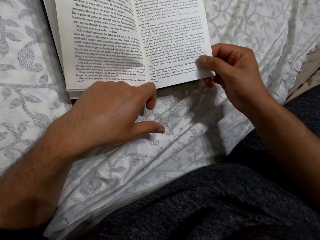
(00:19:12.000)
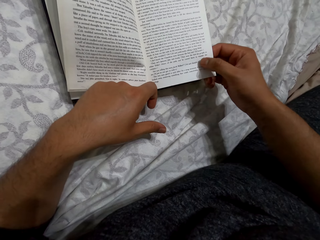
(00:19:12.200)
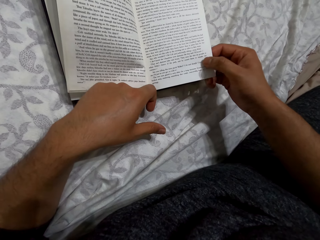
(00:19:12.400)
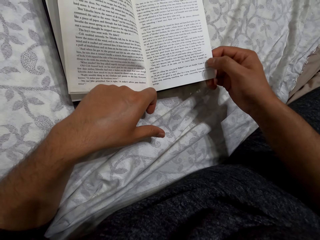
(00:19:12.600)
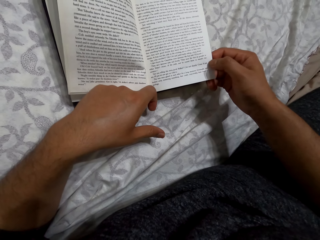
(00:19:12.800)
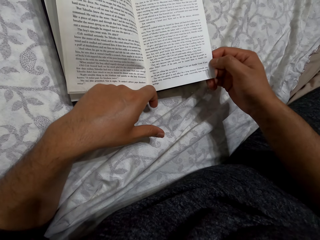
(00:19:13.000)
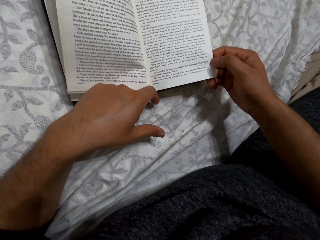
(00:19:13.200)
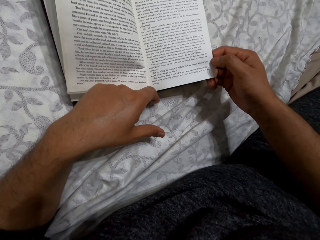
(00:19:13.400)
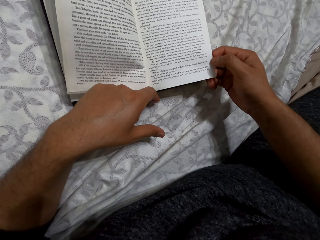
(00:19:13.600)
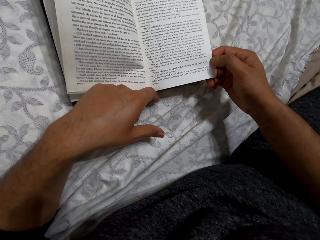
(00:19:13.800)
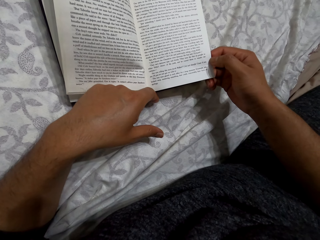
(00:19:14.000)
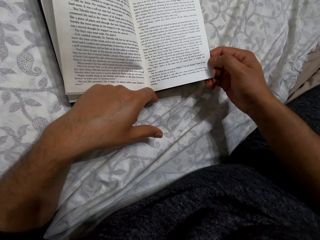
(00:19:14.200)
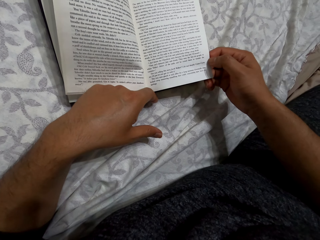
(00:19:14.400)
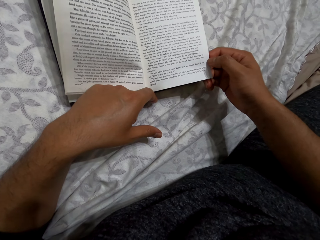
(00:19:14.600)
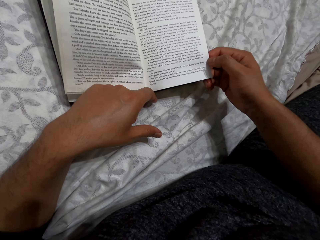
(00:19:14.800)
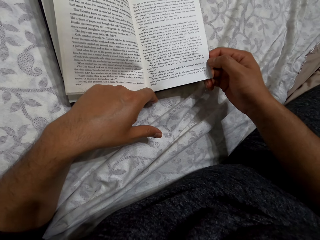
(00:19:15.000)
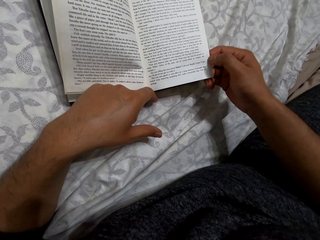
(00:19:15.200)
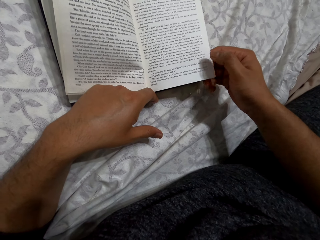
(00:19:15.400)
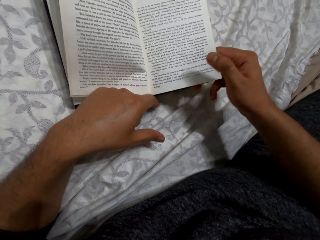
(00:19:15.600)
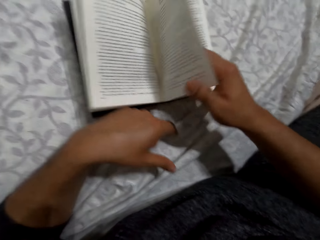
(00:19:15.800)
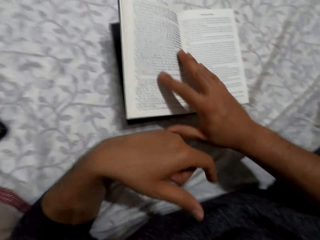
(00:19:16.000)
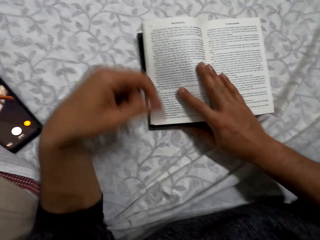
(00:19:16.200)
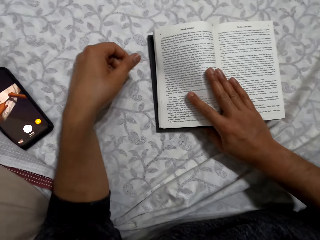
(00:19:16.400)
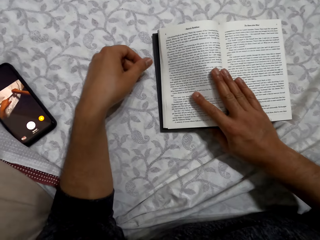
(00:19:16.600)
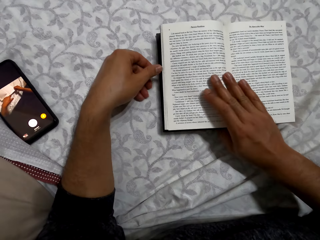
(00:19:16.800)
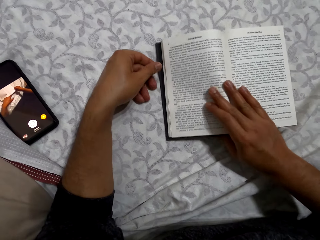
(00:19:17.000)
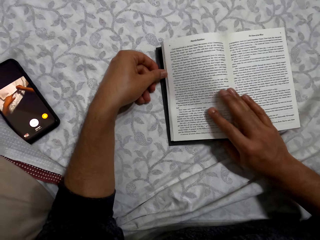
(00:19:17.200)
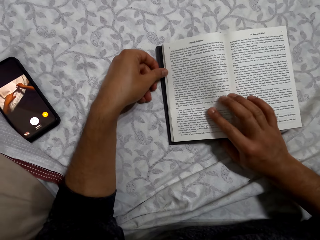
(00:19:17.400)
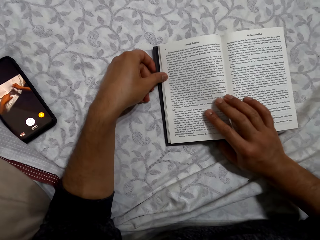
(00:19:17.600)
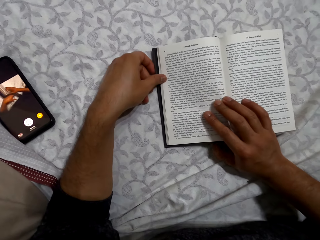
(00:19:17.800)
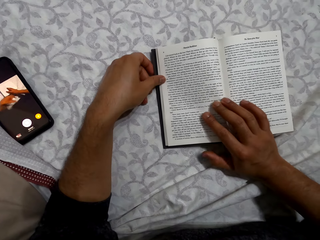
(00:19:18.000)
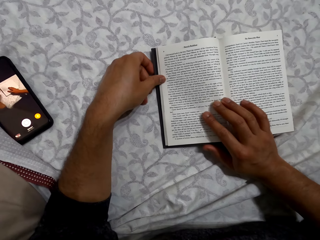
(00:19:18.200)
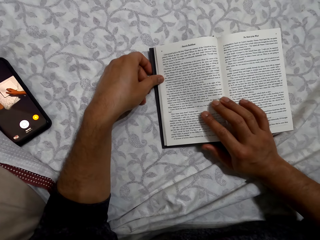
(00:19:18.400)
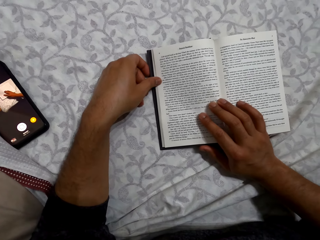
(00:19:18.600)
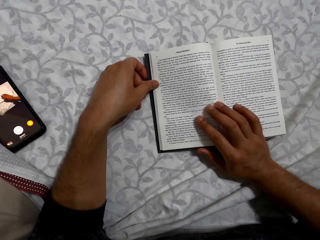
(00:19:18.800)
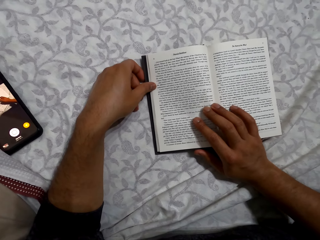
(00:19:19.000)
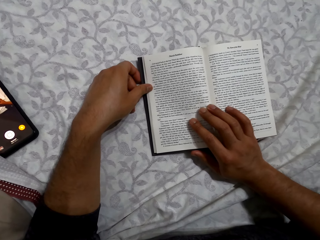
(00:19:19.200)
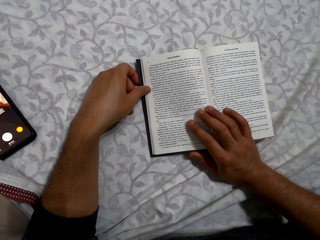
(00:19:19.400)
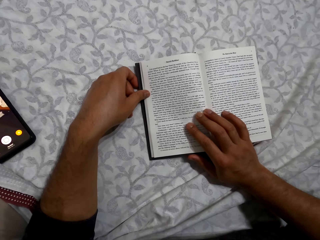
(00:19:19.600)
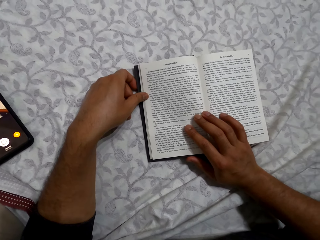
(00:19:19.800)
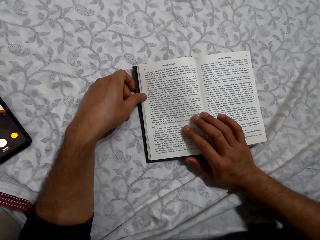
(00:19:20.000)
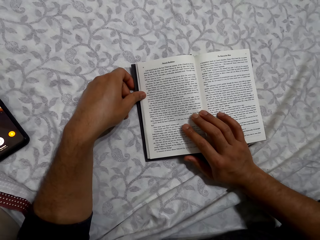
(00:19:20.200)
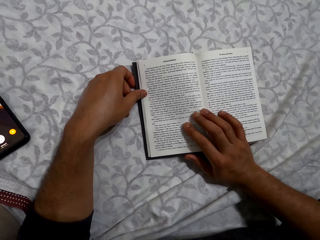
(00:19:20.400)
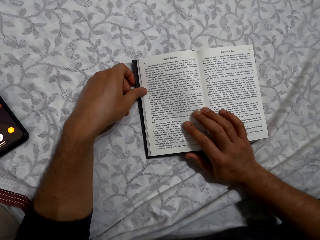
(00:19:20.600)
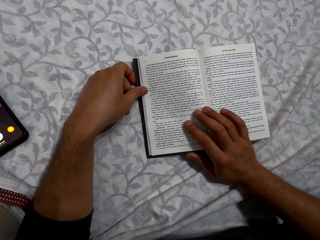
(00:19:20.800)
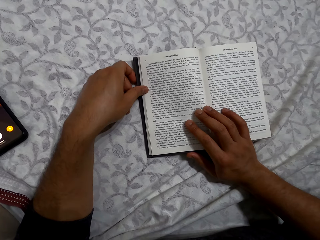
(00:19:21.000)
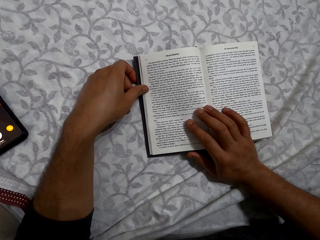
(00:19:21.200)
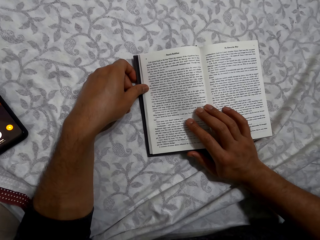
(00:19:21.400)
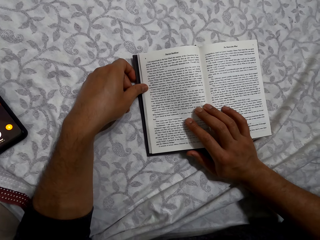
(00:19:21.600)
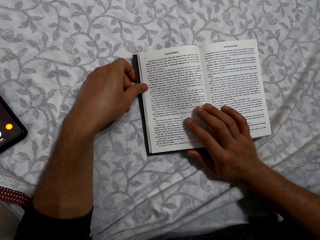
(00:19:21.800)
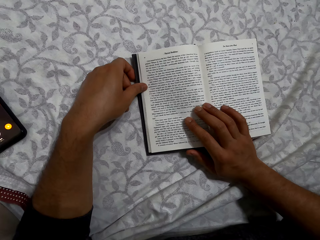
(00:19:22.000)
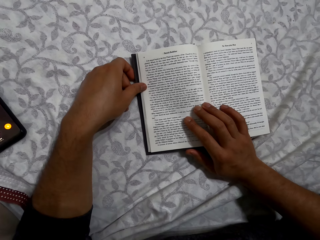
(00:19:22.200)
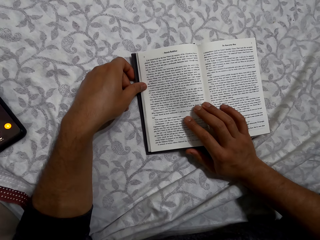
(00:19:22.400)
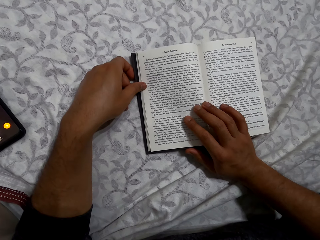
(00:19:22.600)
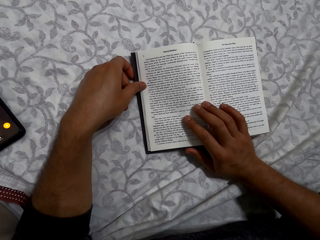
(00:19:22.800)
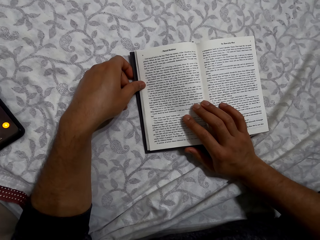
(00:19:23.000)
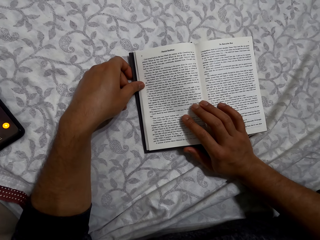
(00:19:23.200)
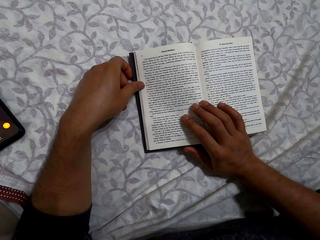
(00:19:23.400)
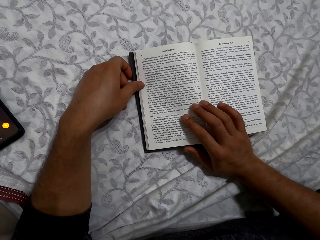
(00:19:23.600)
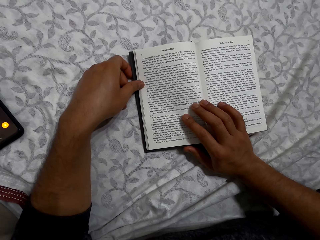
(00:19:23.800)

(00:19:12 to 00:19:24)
The camera wearer moves his right thumb on a page. He reads the book. He flips the book. He holds the book with his left hand. He reads the book.

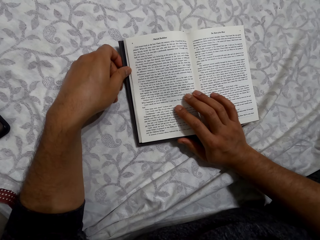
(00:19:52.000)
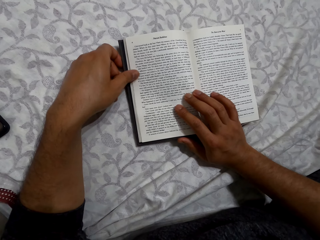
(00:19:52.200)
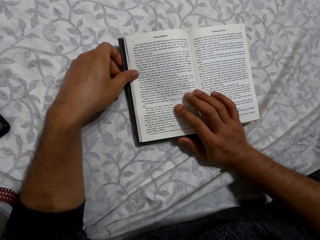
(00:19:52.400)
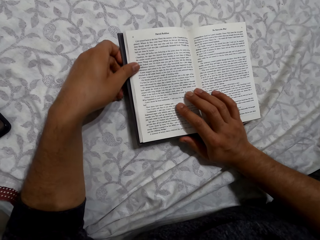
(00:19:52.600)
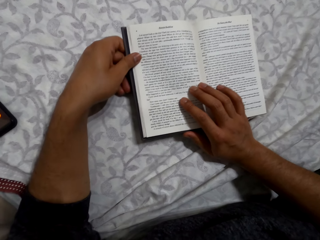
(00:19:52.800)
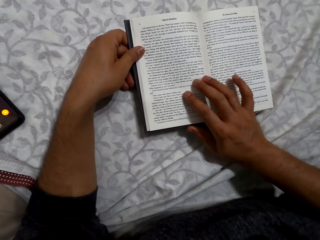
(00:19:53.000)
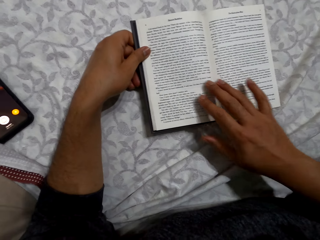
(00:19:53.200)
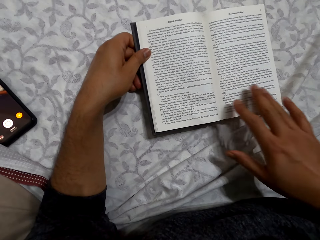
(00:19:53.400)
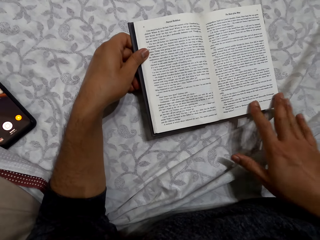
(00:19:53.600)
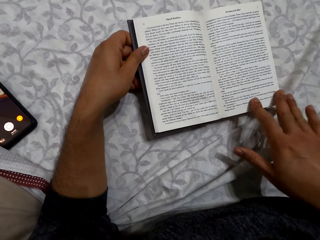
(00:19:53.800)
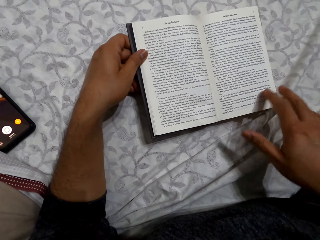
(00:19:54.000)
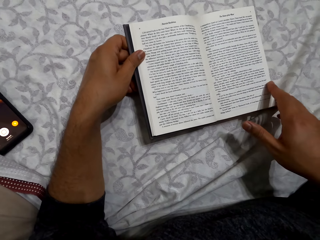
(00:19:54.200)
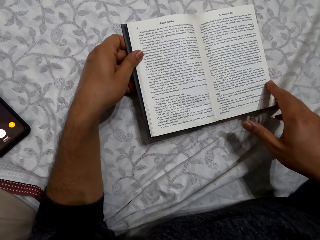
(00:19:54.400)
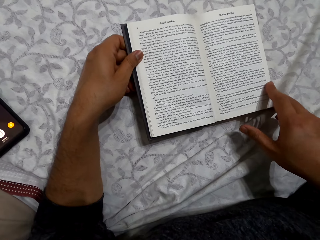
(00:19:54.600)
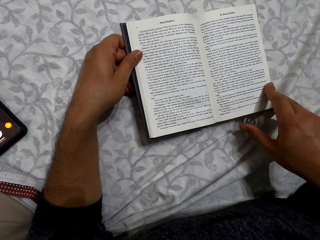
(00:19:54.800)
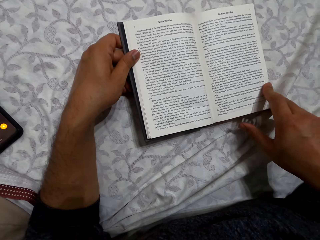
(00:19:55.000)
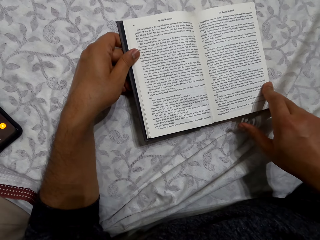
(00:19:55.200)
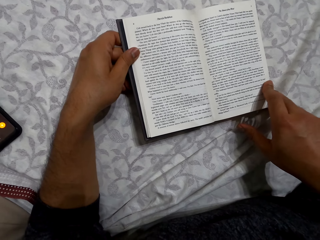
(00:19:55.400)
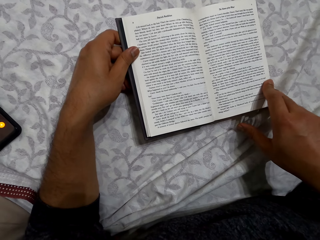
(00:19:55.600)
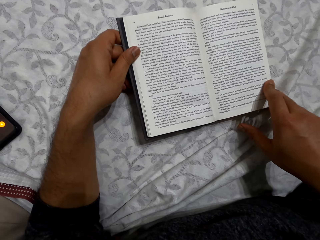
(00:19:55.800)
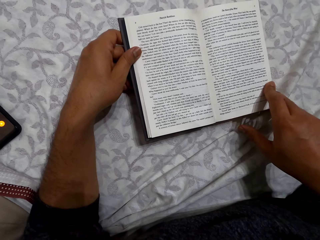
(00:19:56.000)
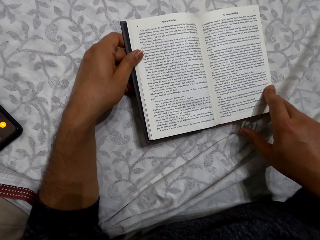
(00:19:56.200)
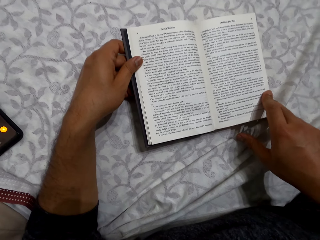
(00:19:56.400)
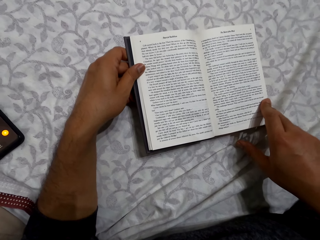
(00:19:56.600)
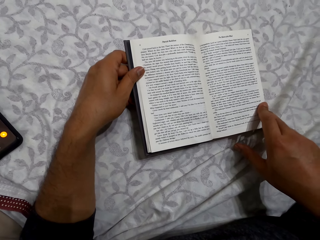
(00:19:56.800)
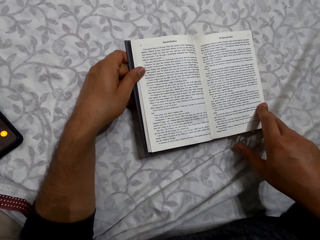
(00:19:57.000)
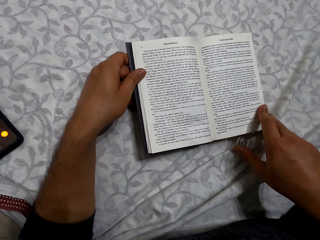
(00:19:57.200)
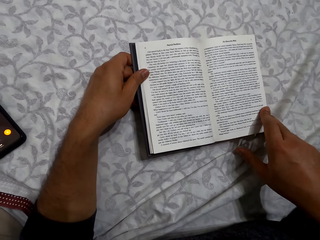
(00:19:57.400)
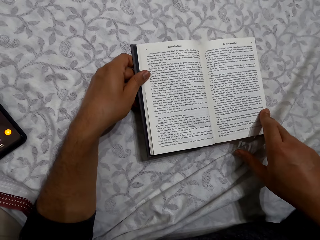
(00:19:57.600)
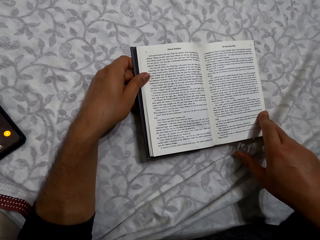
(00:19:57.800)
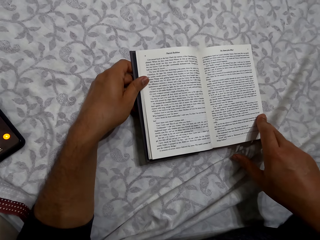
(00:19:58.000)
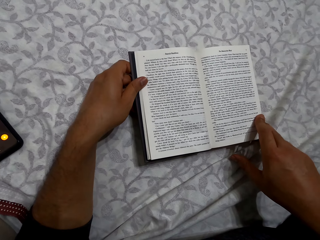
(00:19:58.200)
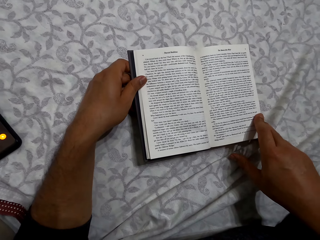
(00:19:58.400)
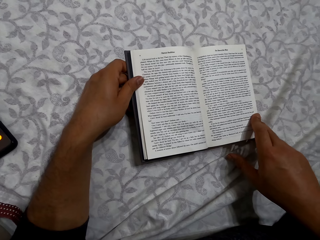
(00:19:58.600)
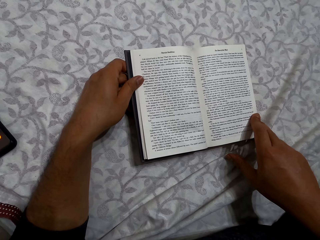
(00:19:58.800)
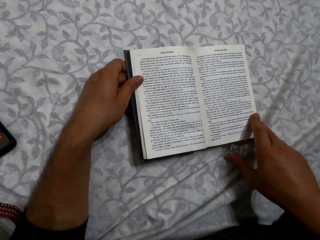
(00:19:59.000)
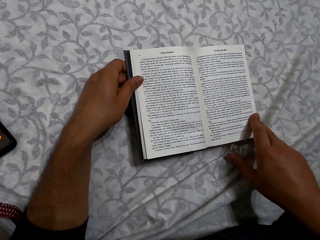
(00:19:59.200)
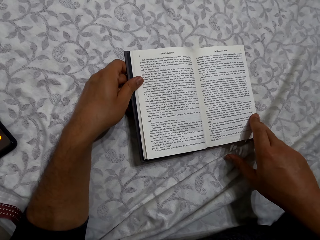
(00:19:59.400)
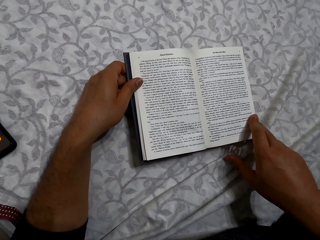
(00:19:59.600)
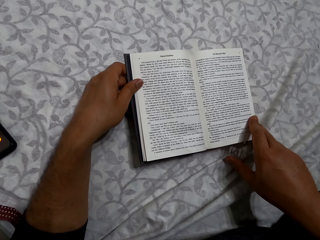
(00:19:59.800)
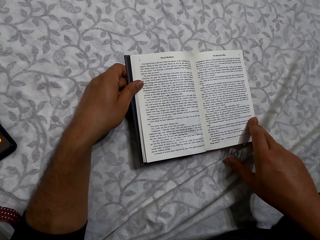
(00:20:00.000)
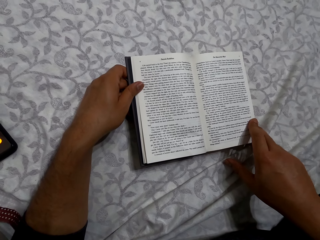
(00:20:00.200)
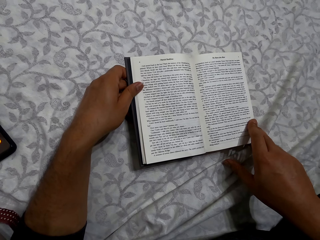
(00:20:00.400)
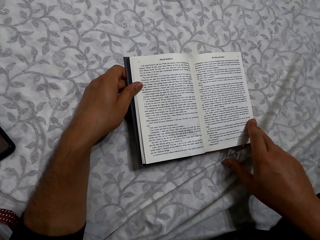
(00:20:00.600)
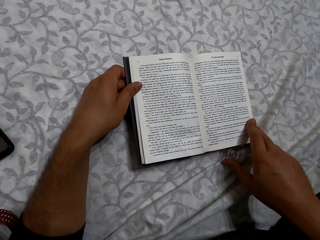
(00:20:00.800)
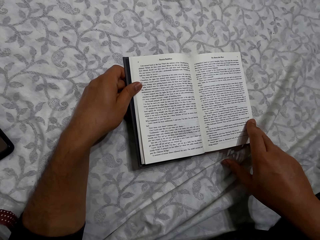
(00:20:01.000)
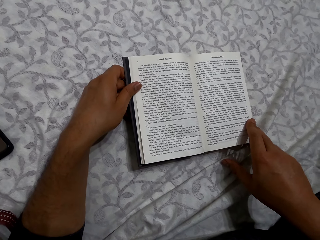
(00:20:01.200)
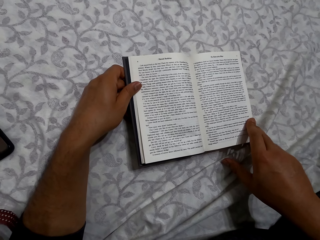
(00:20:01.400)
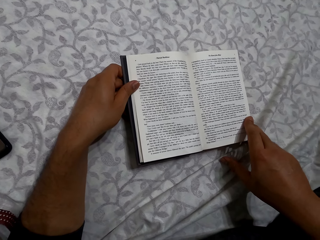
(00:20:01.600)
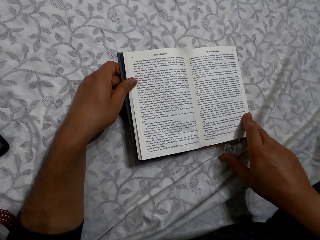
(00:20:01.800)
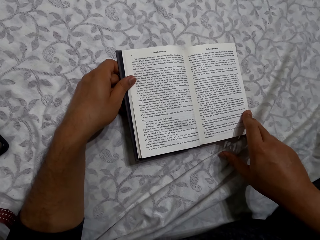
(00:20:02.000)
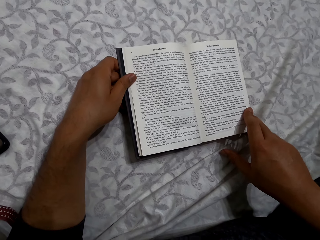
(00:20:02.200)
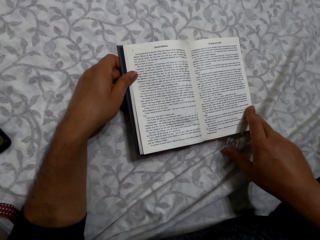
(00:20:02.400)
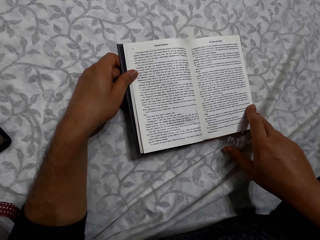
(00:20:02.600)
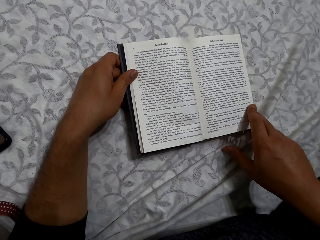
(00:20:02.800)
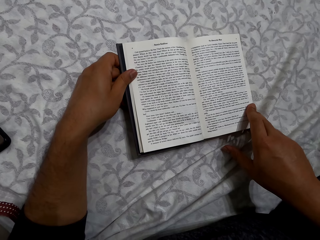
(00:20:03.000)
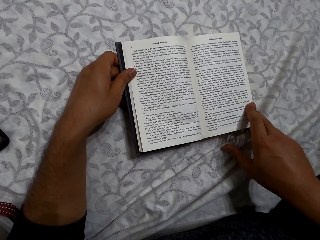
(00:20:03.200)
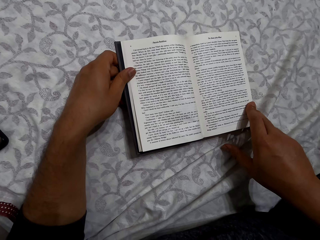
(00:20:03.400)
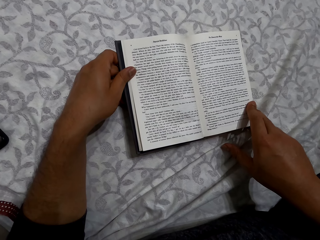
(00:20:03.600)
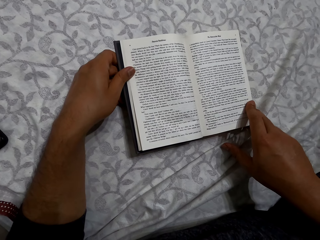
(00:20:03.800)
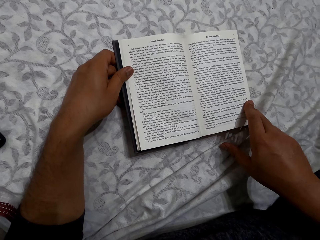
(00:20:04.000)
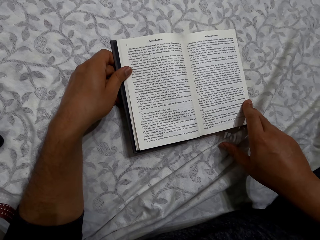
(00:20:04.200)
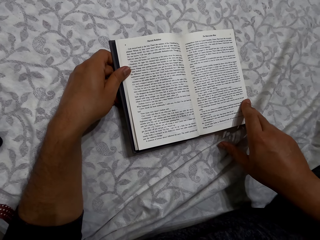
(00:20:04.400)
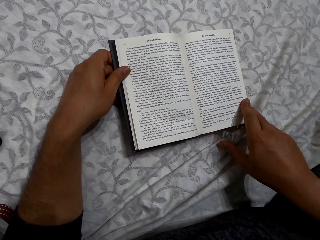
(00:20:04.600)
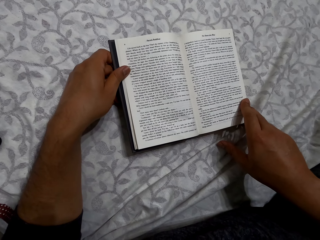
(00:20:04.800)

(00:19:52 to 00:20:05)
The camera wearer moves his right hand on the book. He reads the book.
